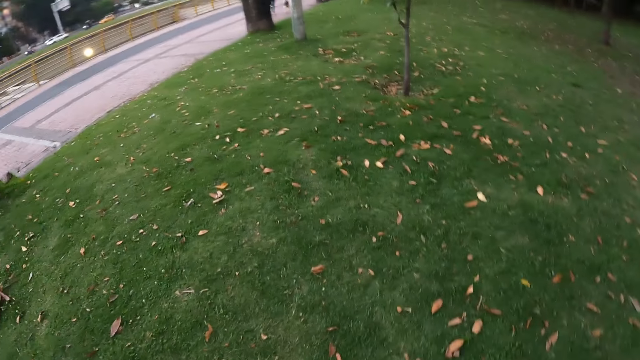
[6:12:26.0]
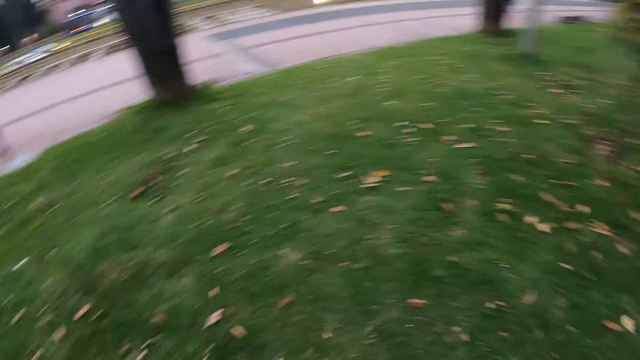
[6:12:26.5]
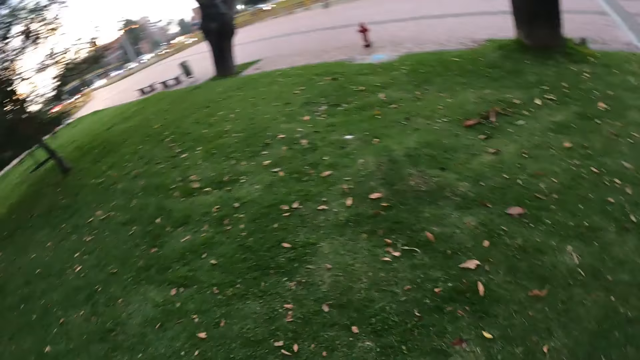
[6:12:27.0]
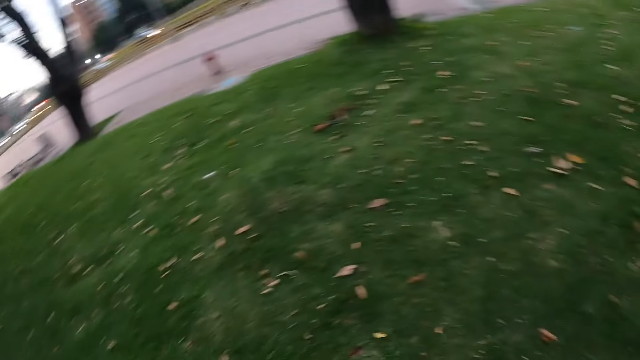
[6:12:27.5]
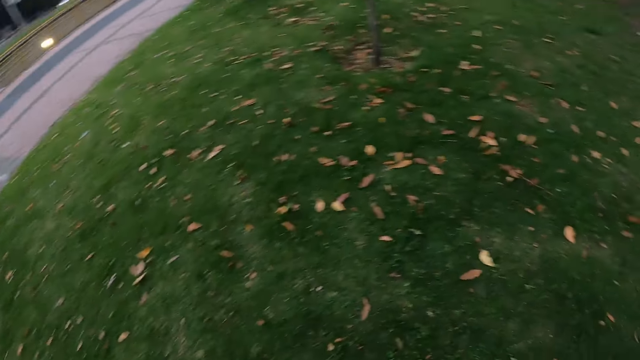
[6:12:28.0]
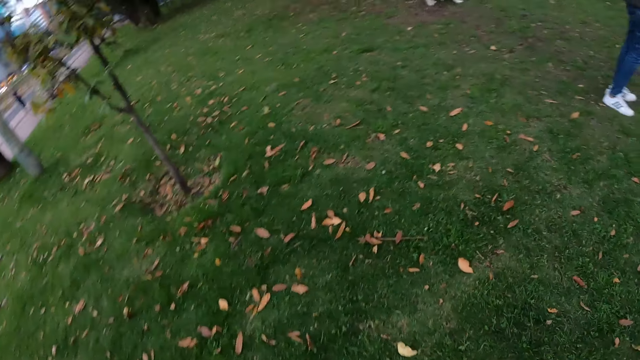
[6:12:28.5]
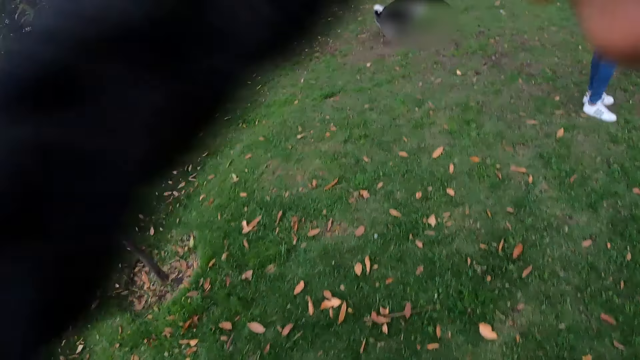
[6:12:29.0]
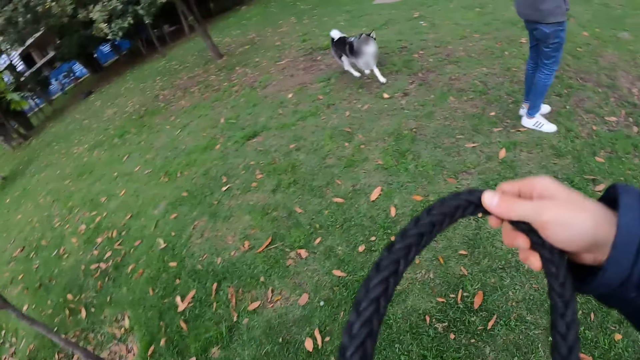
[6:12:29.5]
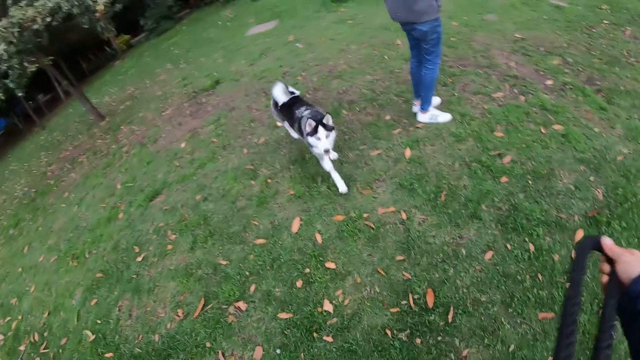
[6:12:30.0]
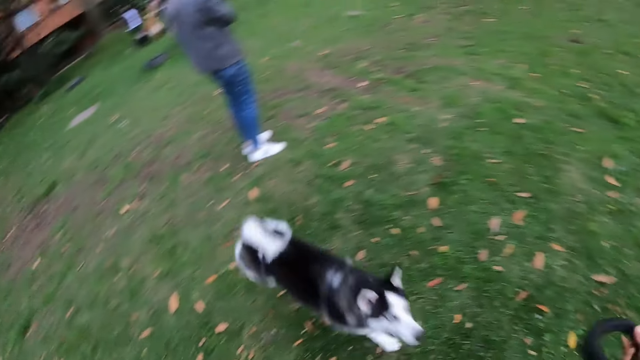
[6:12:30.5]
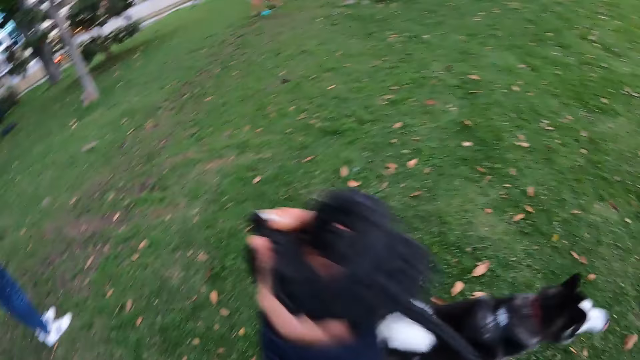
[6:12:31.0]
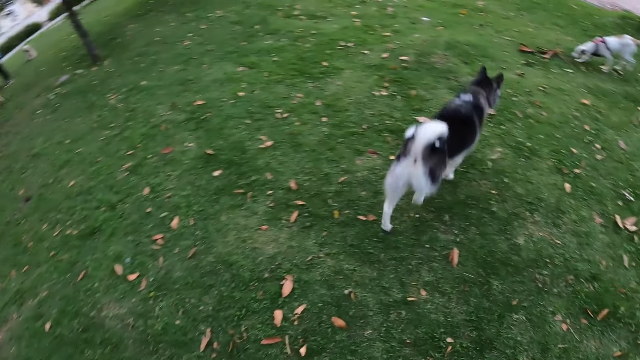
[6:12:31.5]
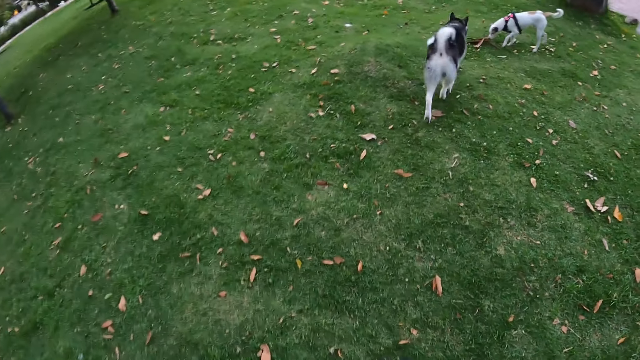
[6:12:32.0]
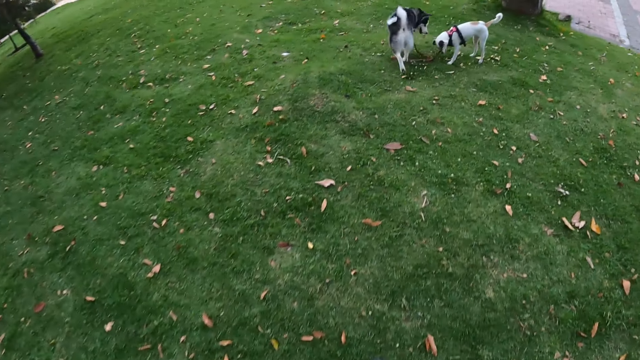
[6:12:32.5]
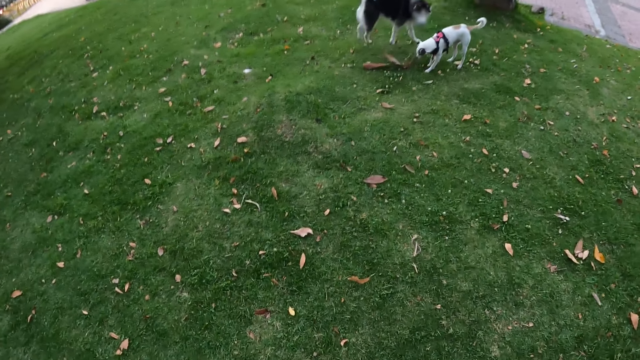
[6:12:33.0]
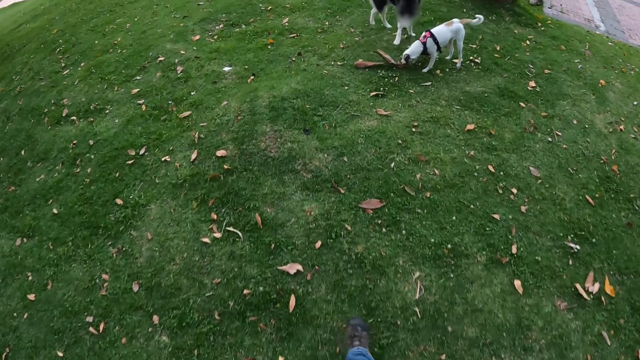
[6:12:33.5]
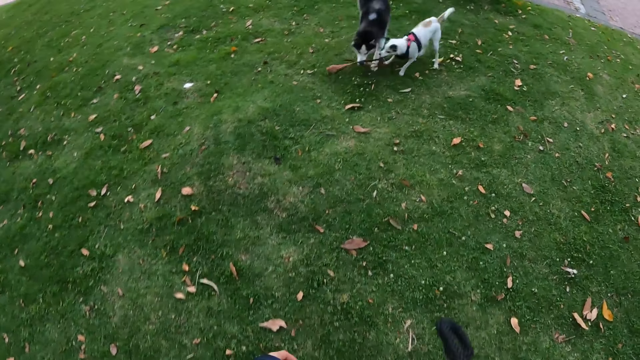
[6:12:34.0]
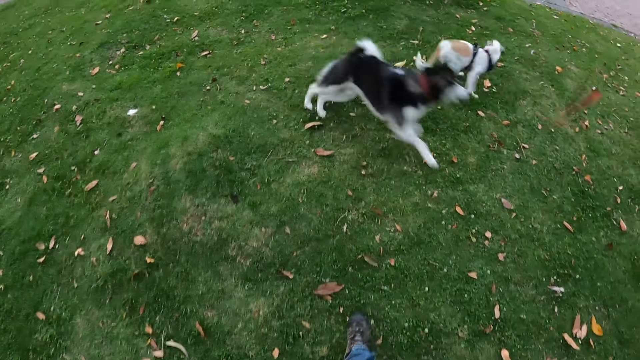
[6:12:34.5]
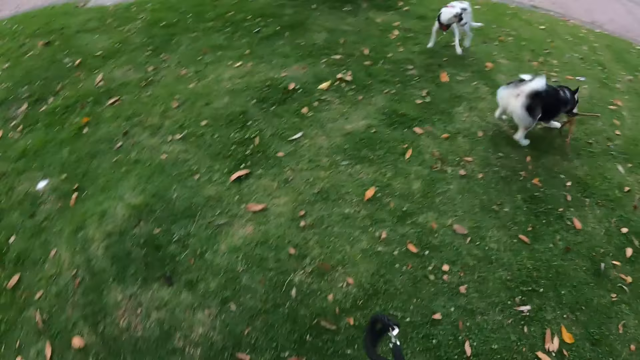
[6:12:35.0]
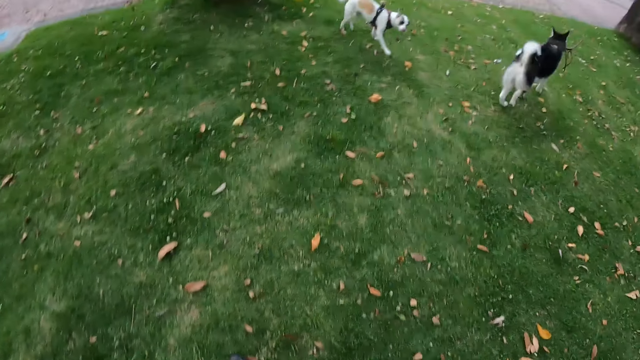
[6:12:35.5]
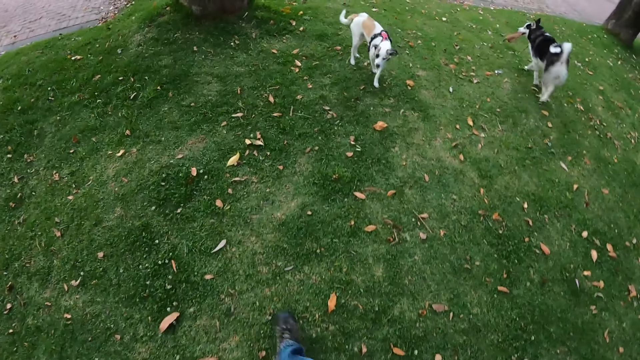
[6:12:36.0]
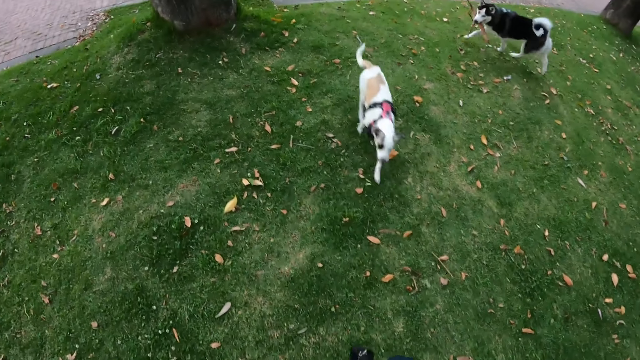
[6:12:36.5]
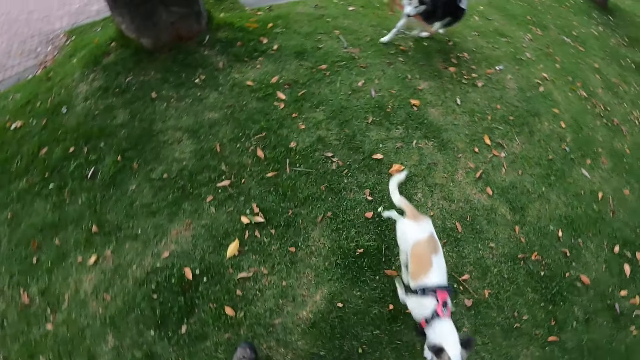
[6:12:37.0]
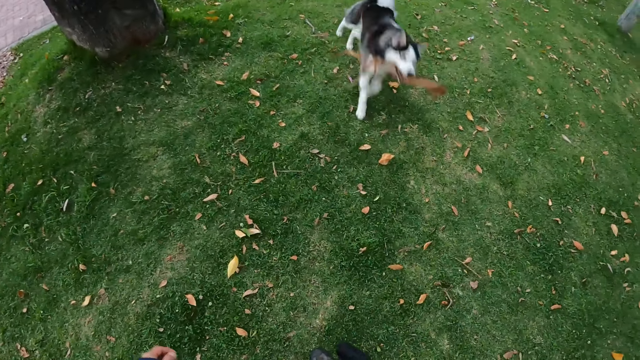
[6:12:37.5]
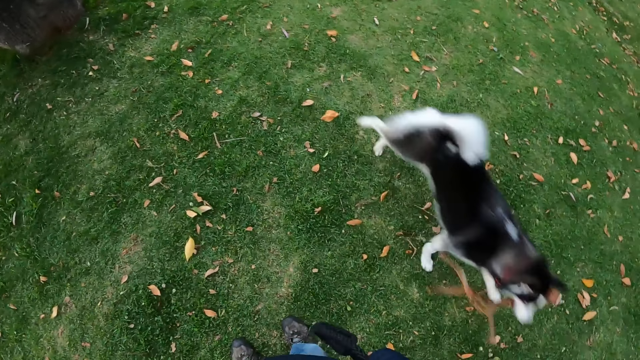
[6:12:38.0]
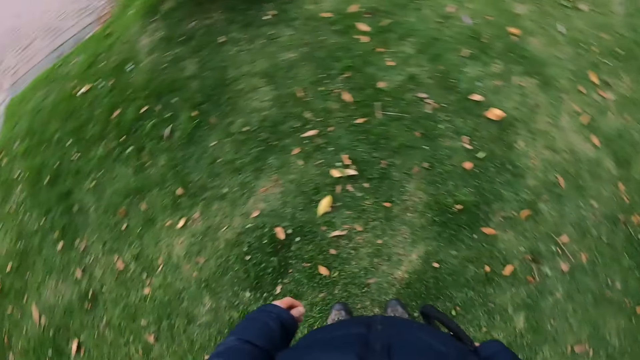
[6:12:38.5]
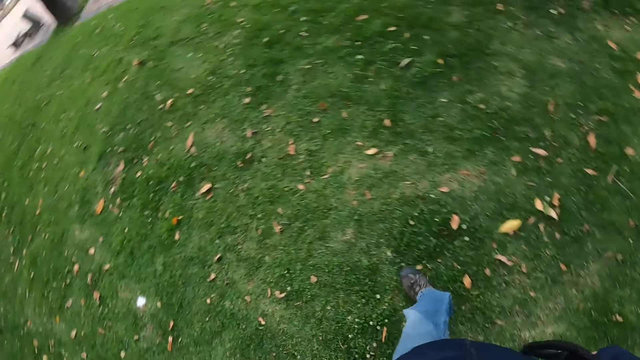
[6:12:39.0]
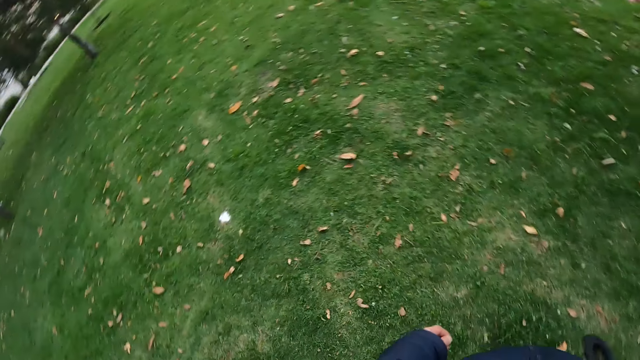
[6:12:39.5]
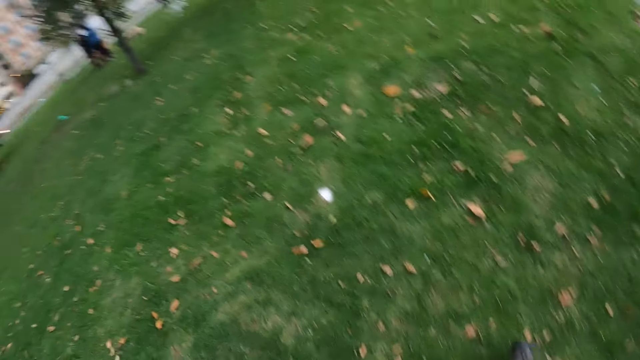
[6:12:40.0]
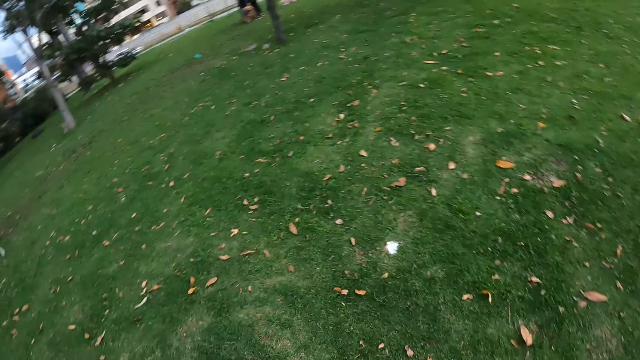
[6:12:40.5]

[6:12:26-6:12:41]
The camera wearer holds a dog leash in his hands. The dog runs past the camera wearer. The dog plays with another dog. The first dog picks a leaf with its mouth. The first dog runs past the camera wearer with the leaf in its mouth.

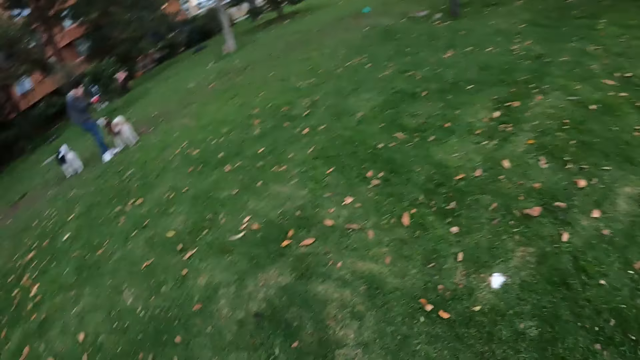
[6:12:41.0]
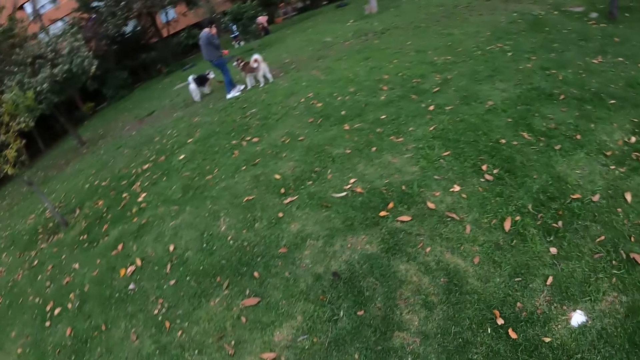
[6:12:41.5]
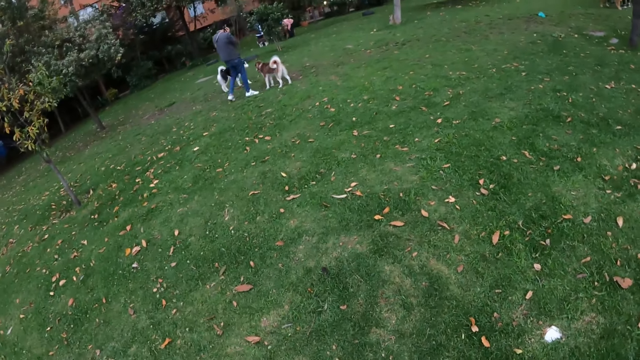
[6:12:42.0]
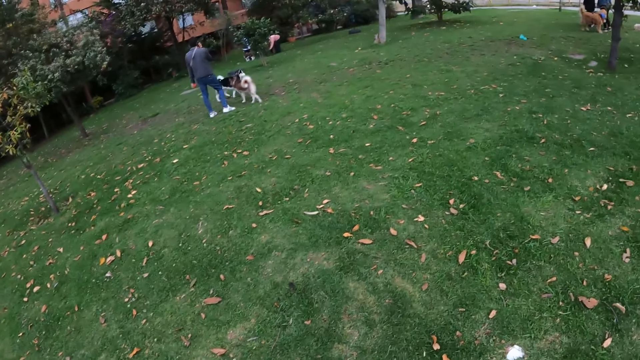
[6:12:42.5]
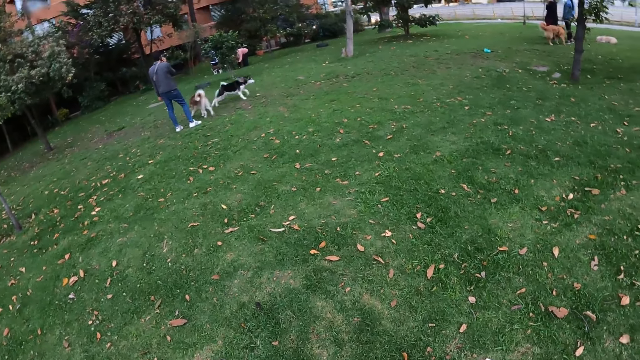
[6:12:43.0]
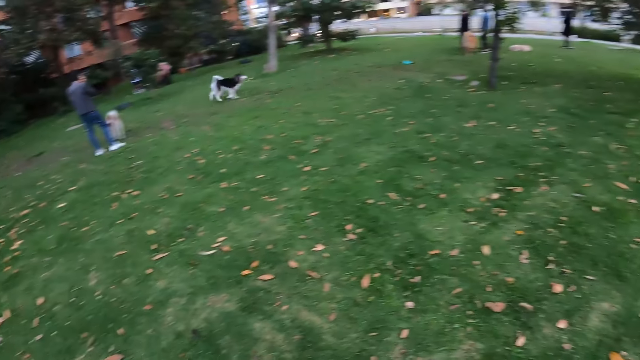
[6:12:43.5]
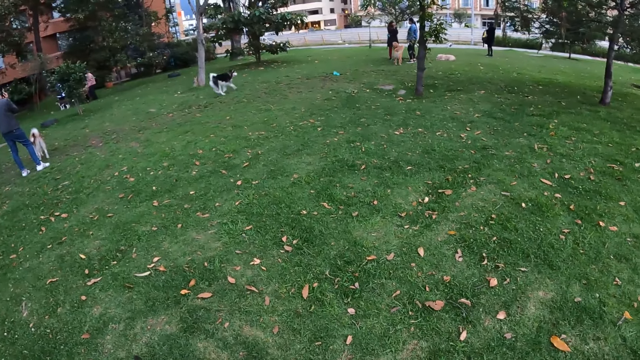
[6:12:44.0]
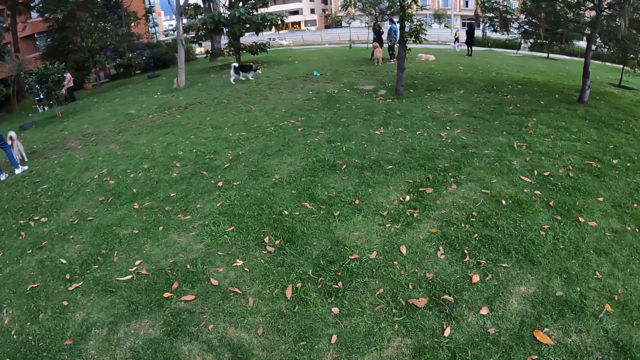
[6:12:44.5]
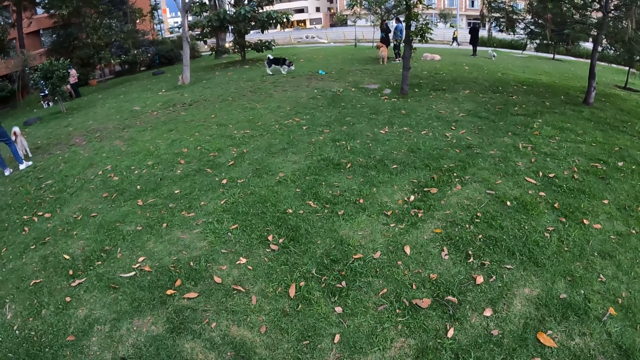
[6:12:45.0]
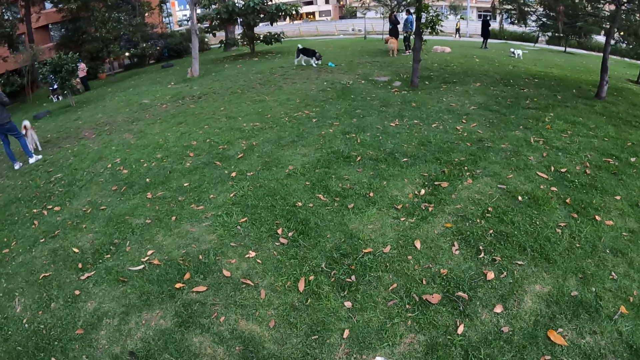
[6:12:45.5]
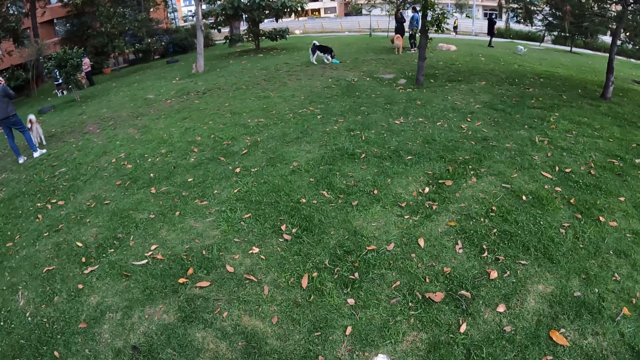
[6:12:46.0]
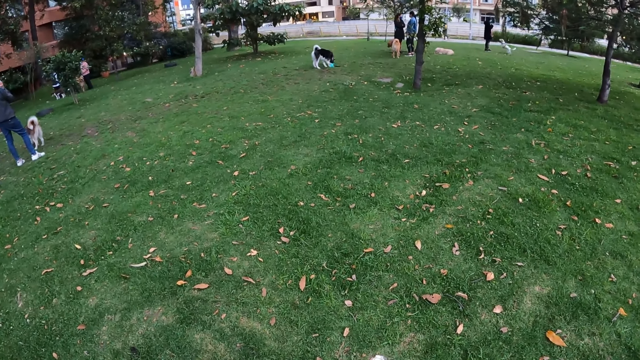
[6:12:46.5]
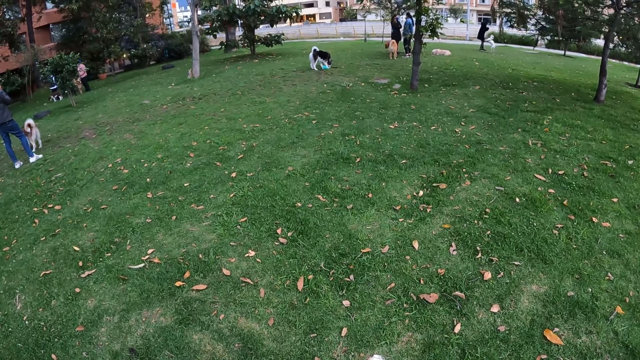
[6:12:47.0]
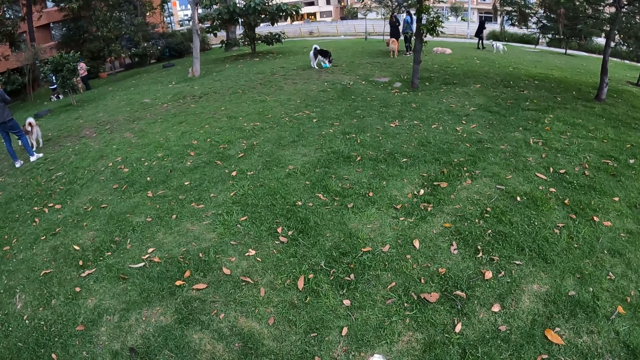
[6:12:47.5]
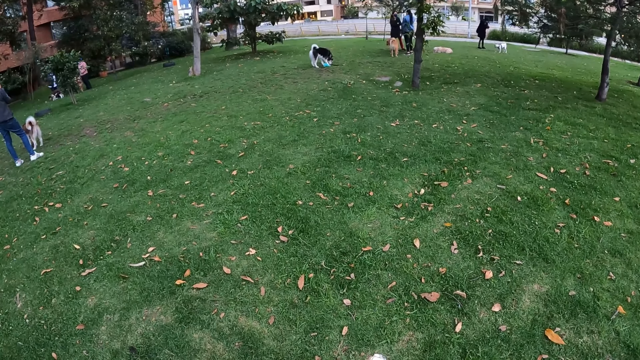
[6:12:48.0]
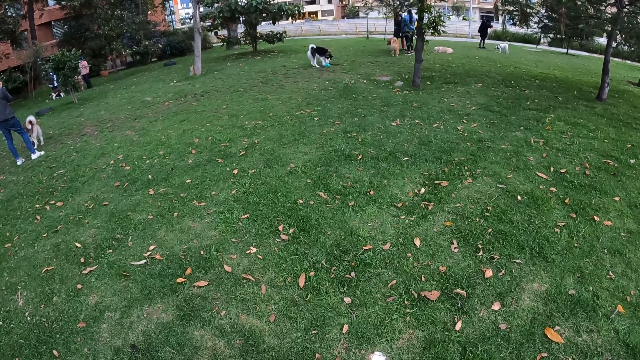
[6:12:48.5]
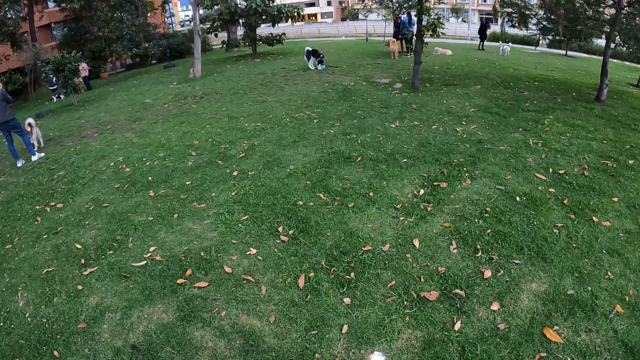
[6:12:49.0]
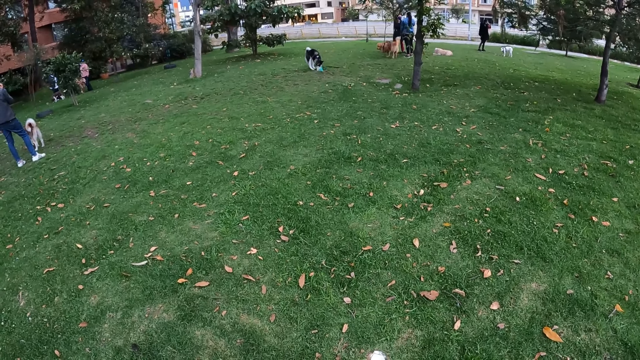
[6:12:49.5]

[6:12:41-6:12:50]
The camera wearer stares around the park.
